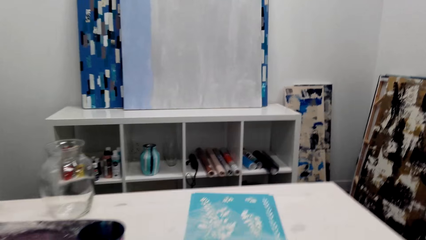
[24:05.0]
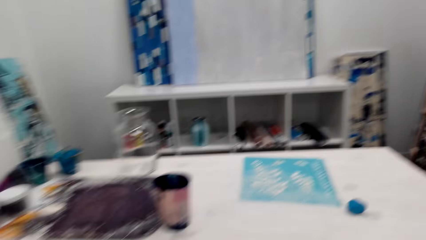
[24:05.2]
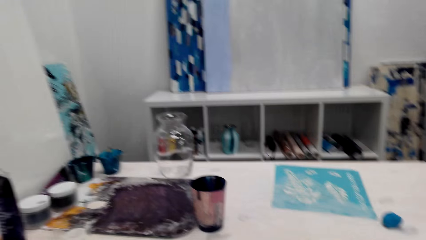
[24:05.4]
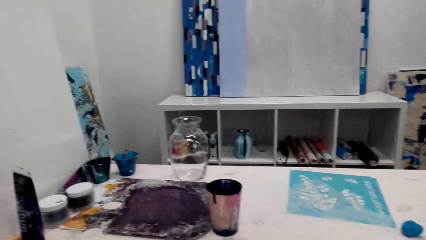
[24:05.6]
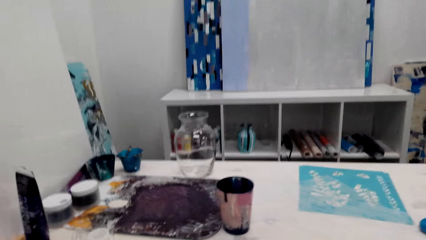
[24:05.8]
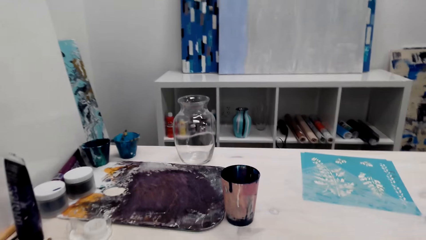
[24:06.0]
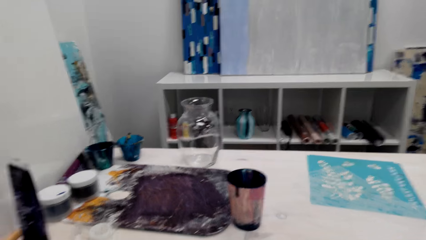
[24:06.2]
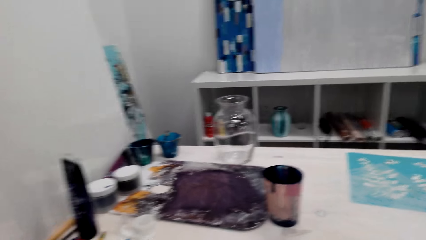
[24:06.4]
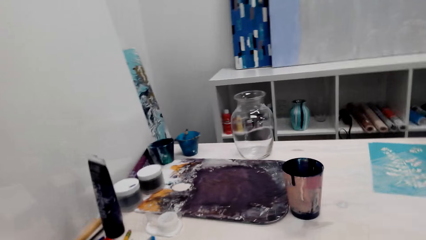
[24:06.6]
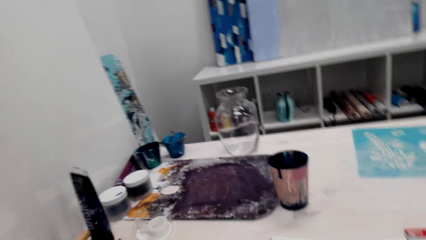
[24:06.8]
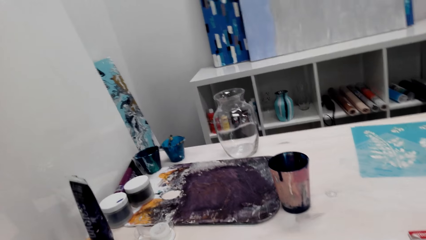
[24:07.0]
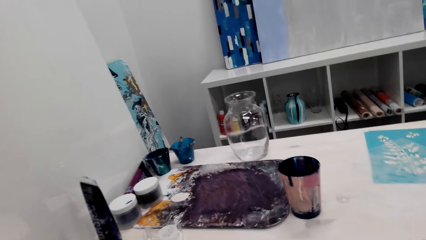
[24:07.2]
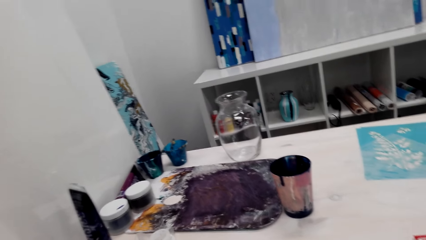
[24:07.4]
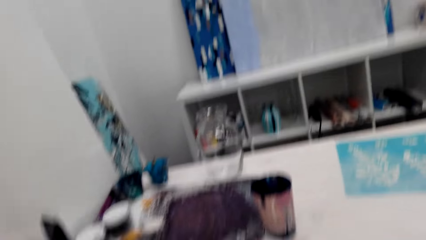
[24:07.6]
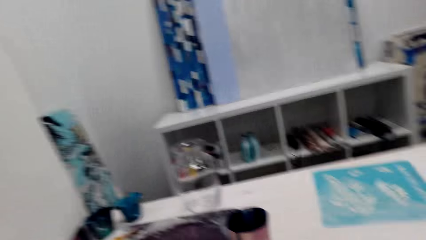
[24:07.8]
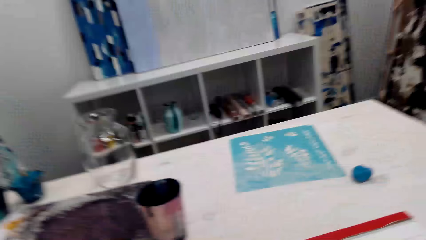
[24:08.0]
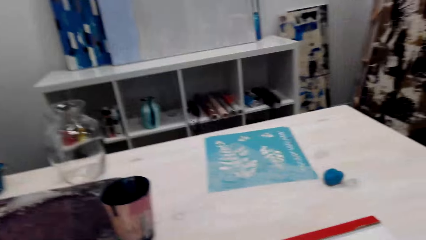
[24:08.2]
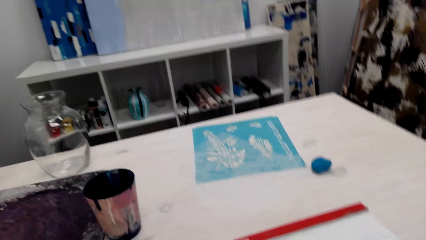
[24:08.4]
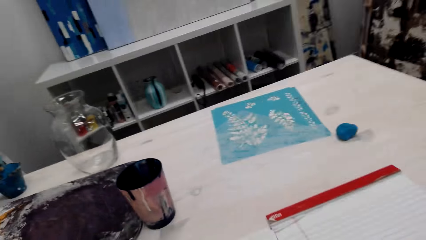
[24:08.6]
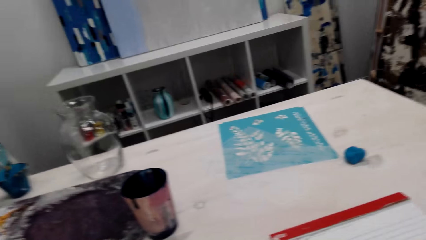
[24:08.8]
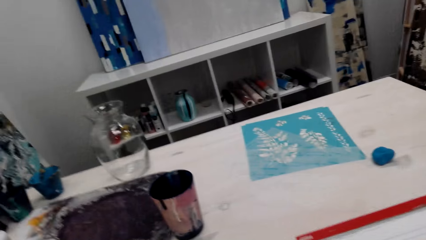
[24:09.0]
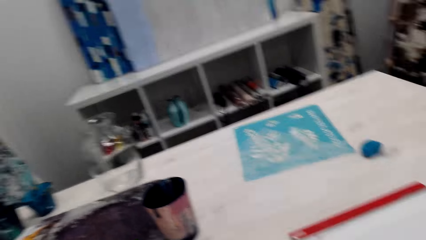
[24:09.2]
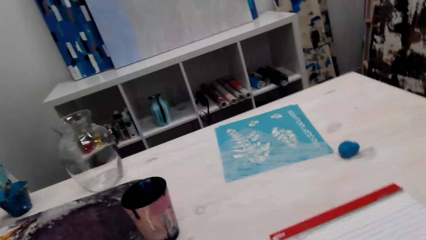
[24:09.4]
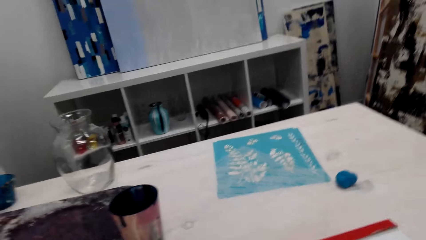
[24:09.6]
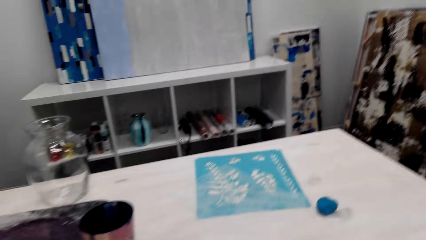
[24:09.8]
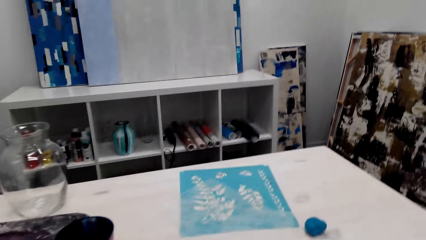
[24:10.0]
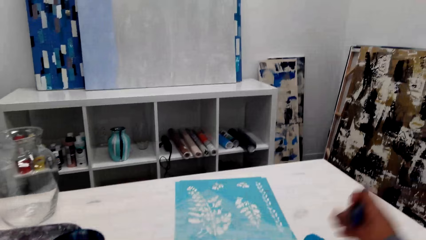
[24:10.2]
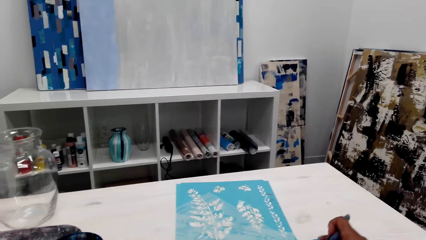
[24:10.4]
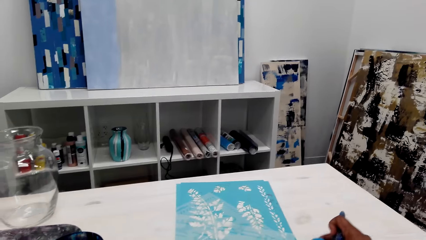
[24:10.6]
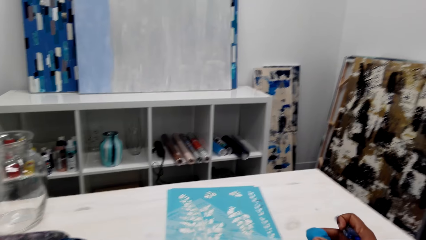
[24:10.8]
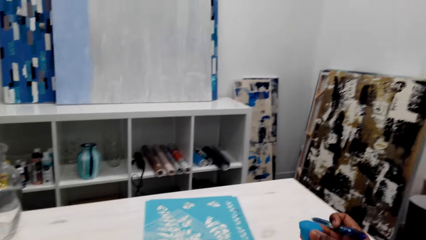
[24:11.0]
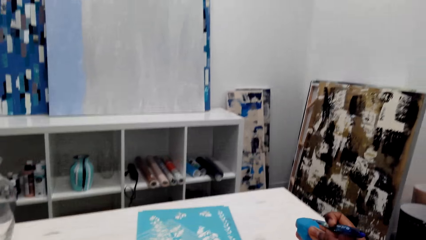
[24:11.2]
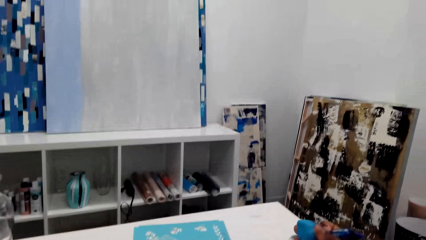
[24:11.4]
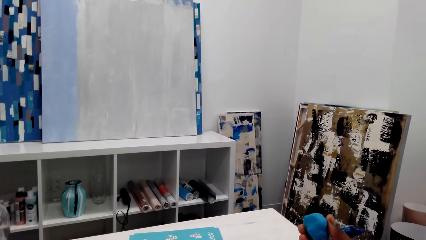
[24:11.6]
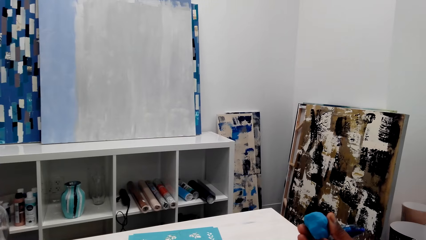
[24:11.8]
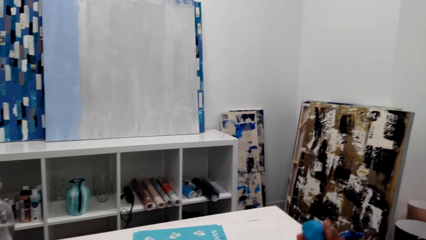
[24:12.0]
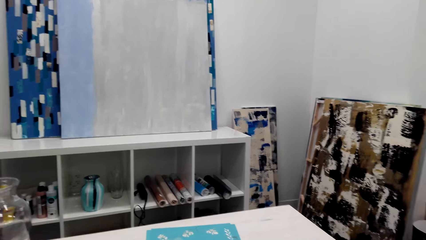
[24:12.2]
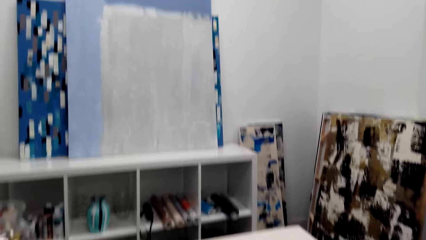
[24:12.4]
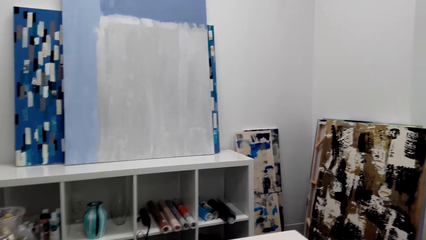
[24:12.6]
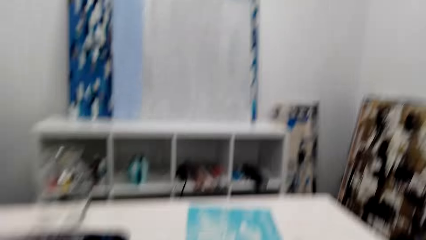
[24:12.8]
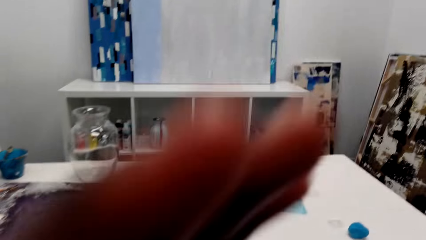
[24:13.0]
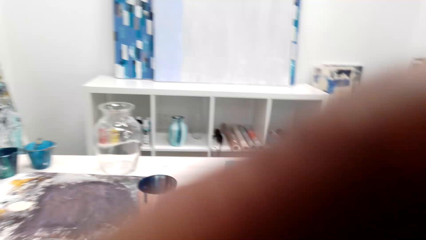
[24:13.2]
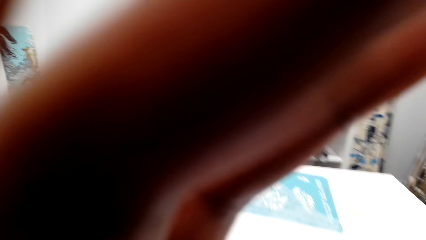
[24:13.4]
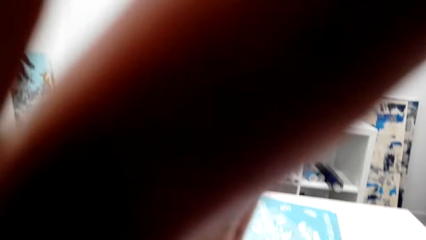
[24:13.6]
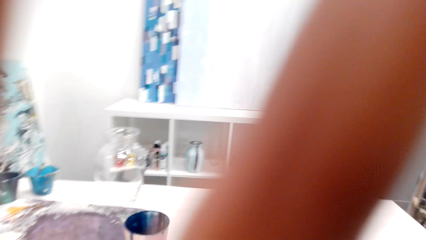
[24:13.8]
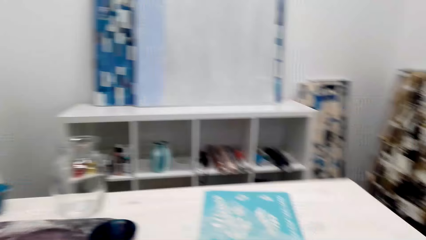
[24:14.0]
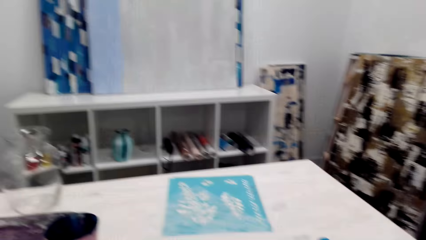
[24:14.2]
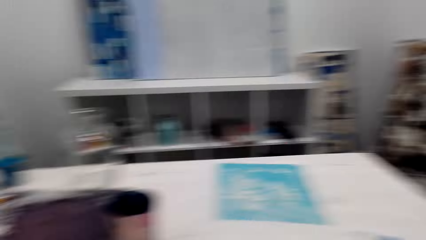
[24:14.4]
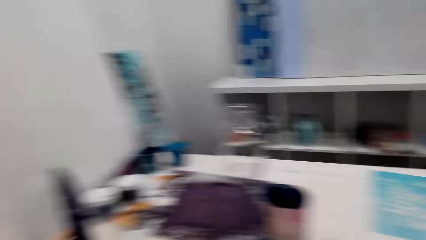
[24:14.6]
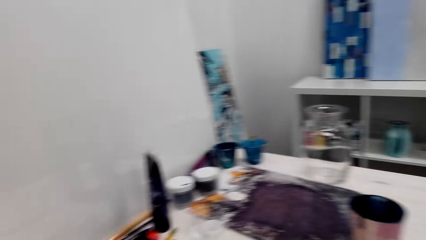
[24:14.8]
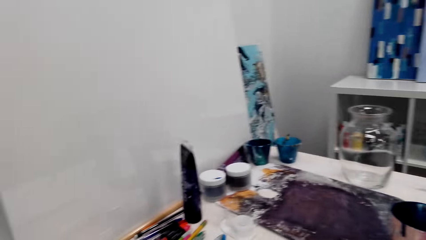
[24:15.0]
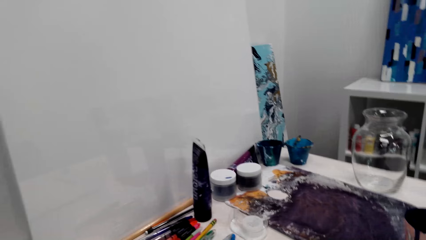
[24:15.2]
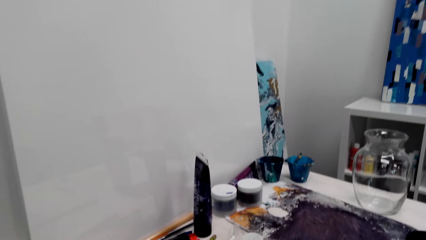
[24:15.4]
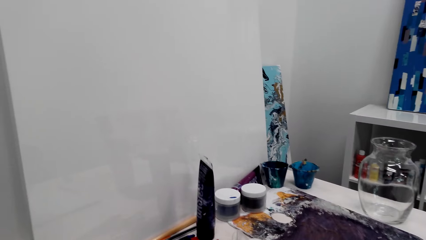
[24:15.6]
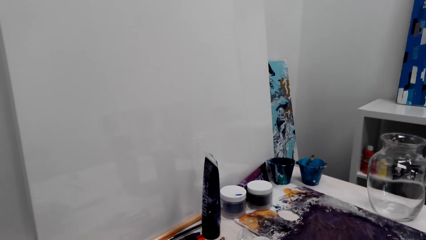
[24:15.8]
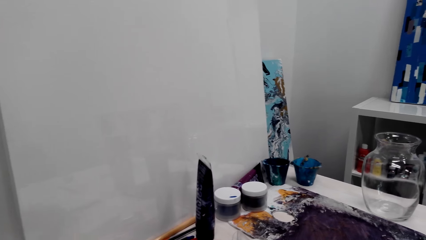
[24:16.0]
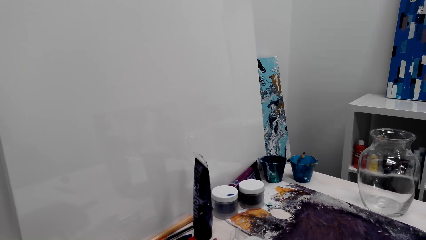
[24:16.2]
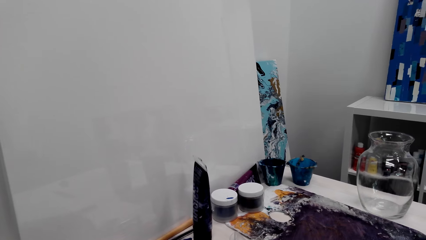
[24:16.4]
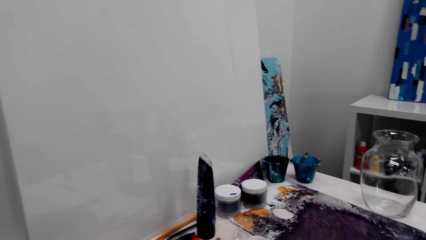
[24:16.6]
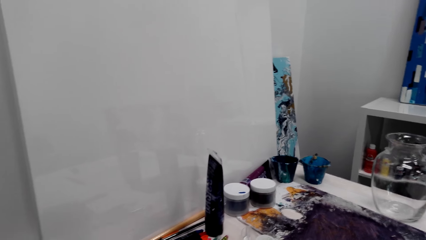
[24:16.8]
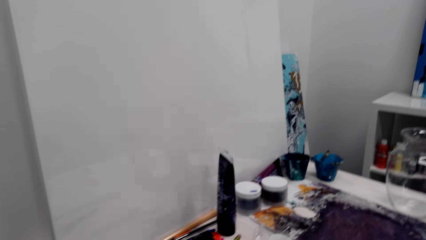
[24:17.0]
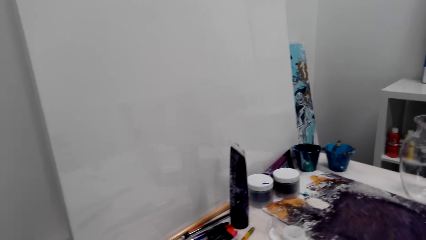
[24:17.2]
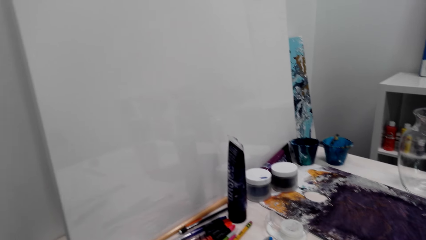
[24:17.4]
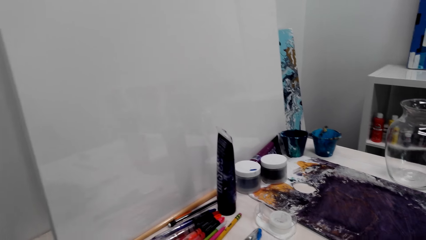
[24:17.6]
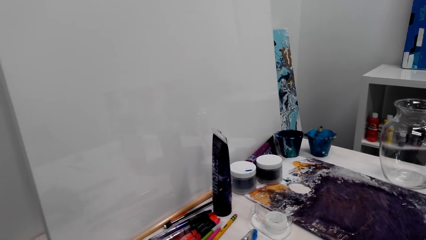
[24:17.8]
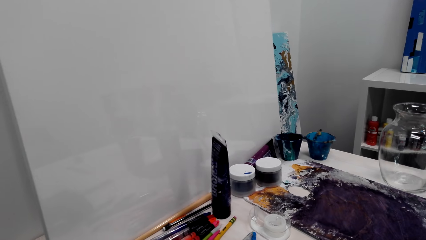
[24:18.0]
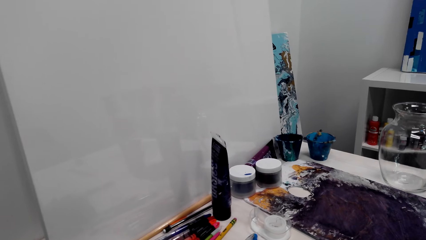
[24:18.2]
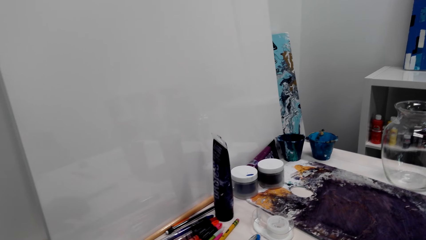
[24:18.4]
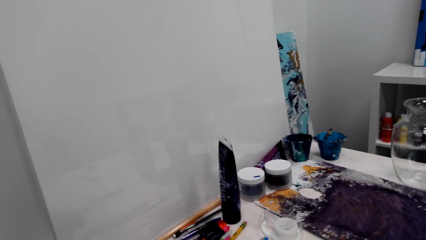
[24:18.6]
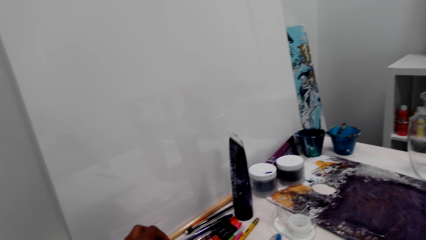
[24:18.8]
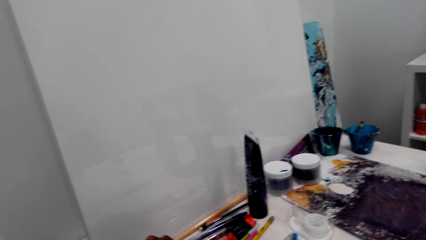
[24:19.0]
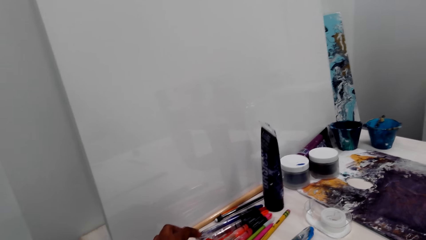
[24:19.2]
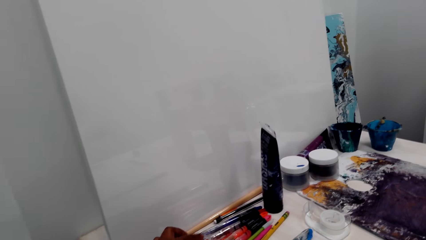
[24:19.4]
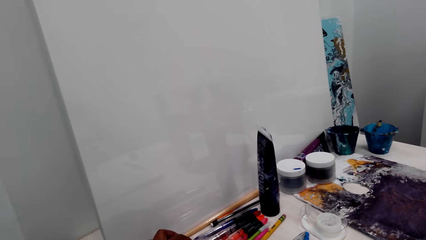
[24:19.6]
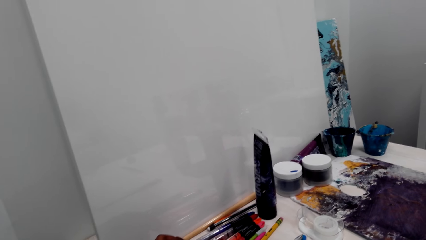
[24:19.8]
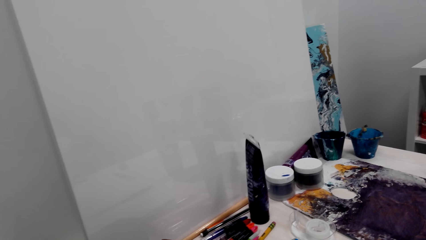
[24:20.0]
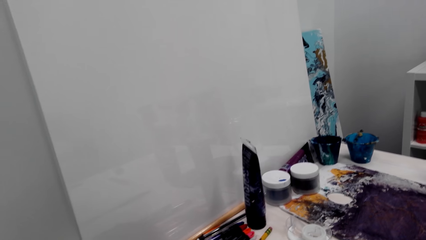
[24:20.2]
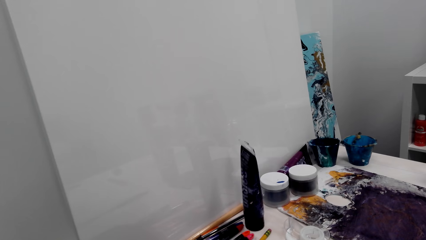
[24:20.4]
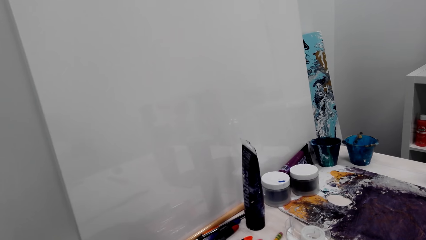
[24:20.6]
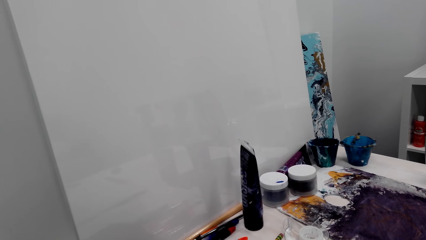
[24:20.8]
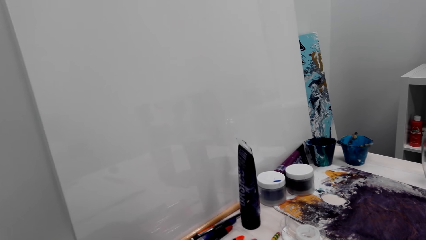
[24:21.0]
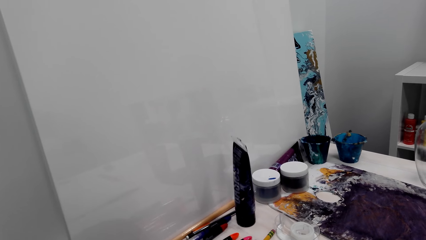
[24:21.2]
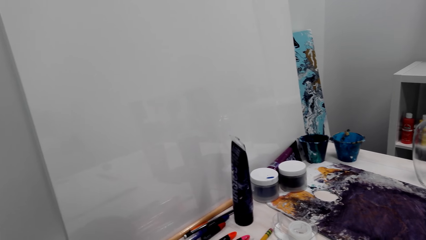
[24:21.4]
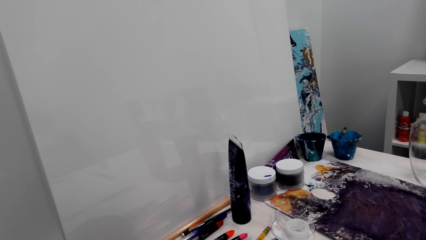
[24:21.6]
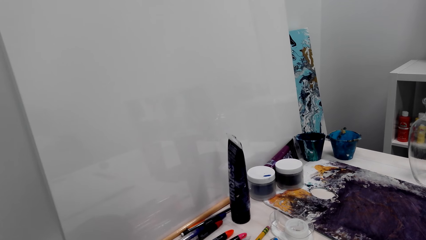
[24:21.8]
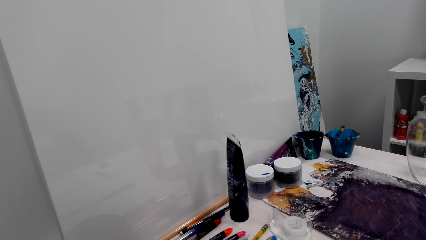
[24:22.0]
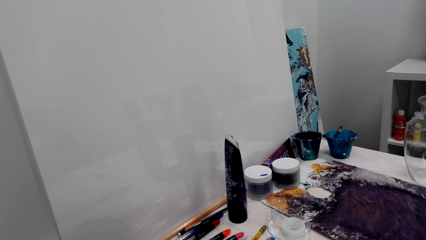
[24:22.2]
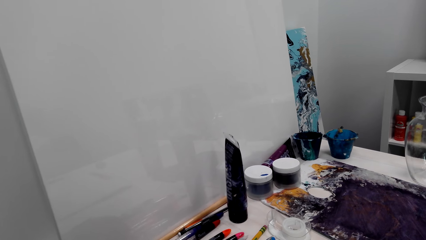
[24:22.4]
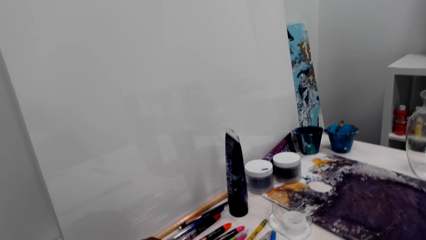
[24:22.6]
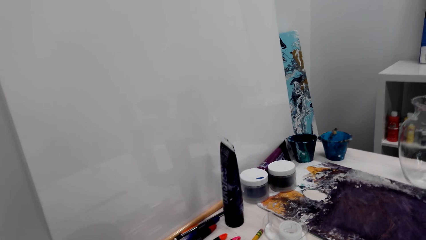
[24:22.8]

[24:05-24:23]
The camera wearer talks, picks up the rubber, adjusts the camera and picks up a pen.
